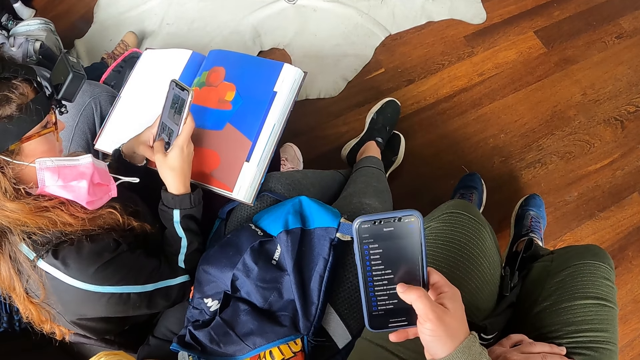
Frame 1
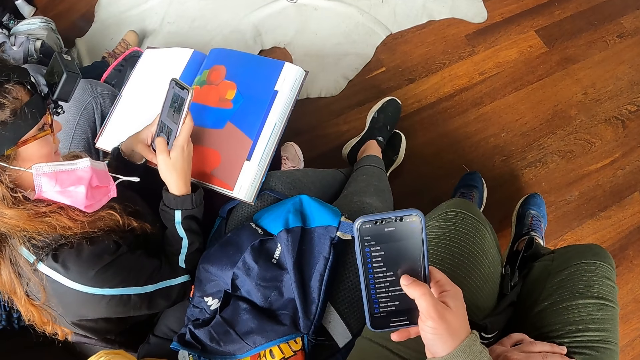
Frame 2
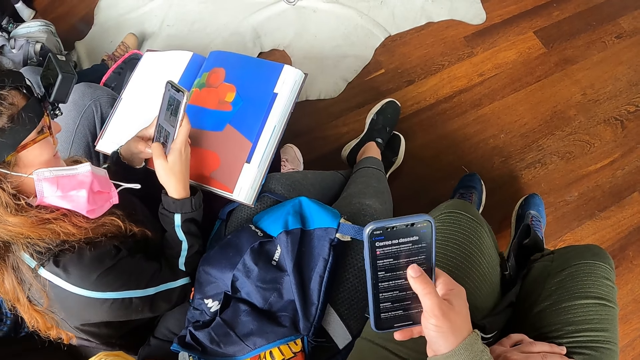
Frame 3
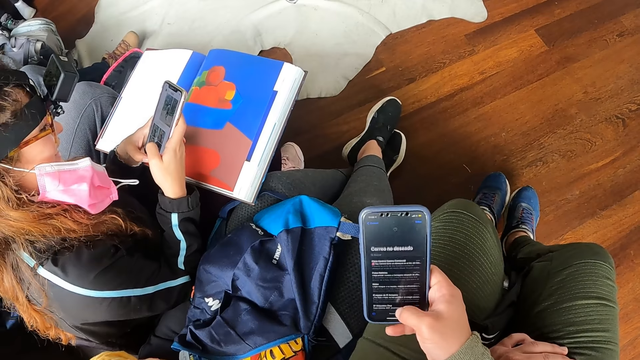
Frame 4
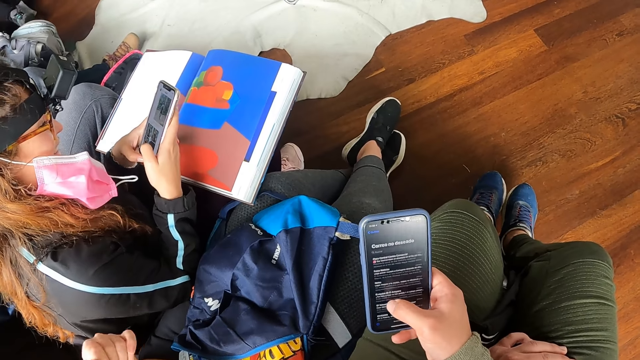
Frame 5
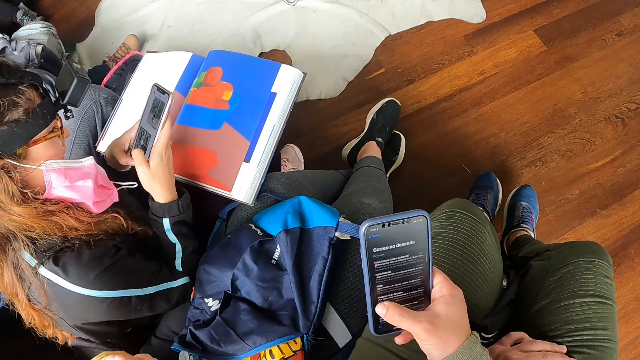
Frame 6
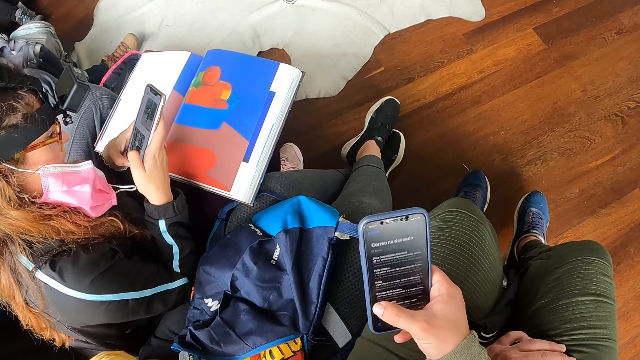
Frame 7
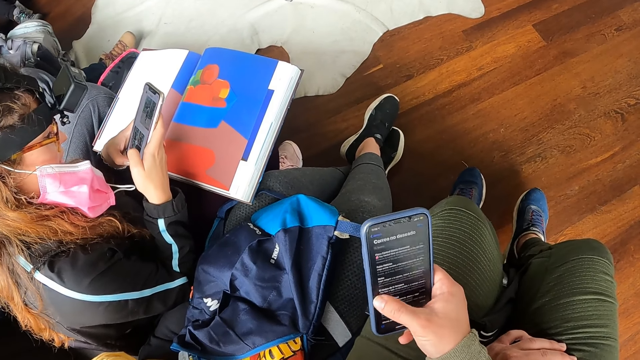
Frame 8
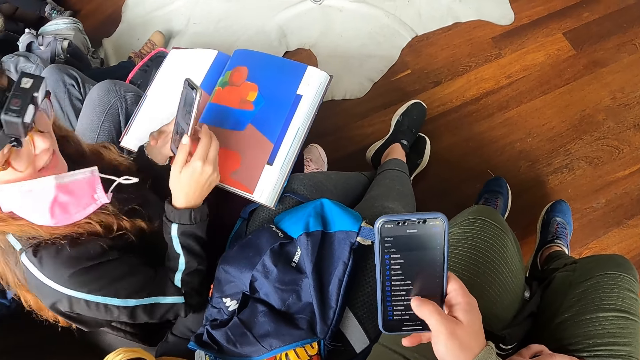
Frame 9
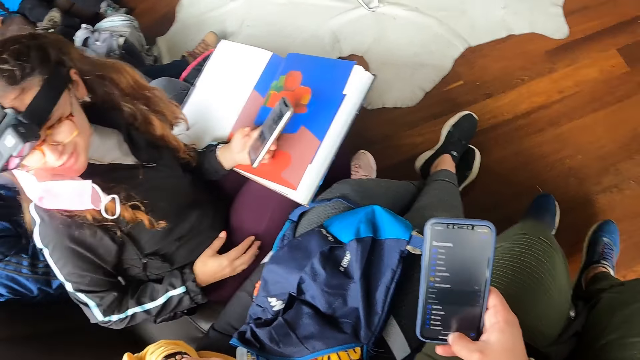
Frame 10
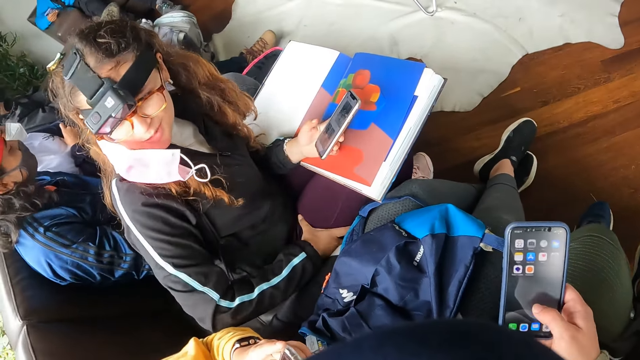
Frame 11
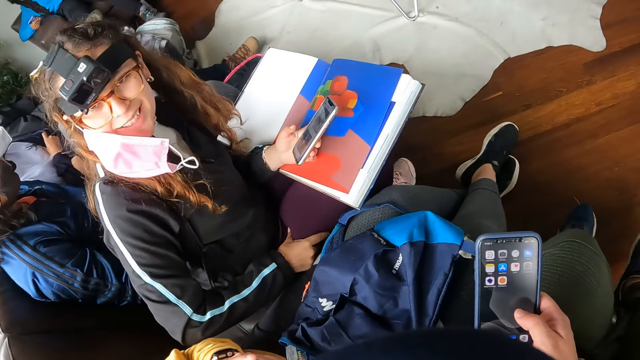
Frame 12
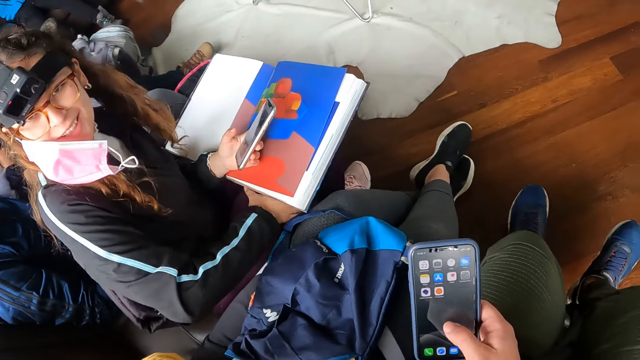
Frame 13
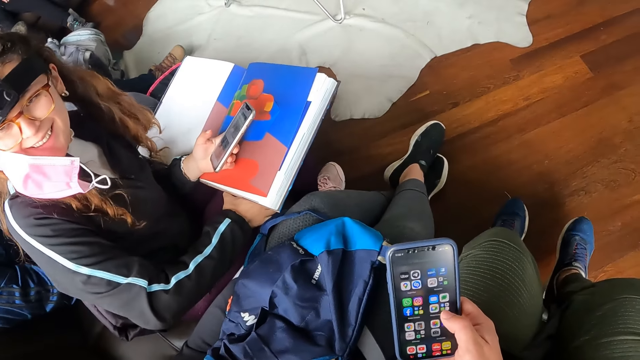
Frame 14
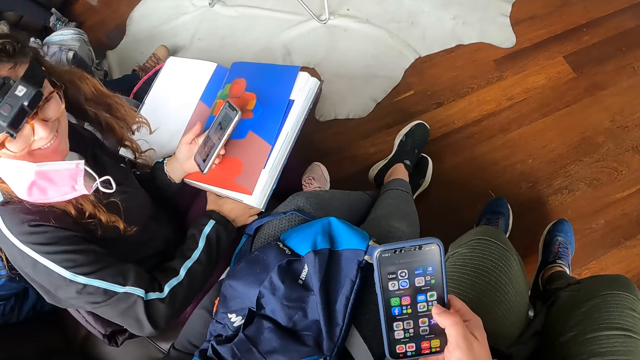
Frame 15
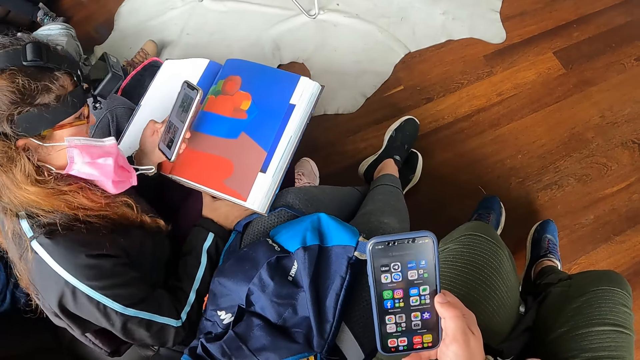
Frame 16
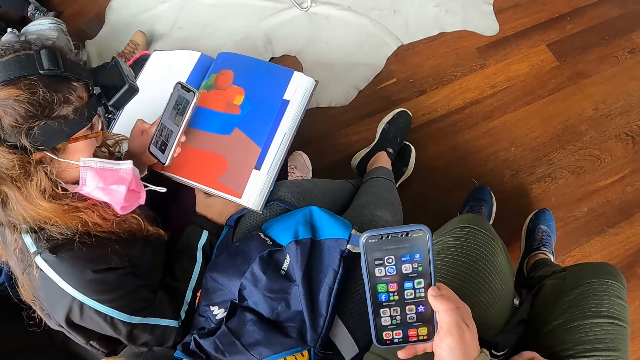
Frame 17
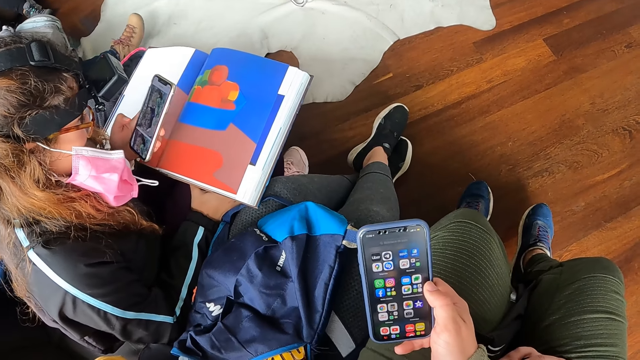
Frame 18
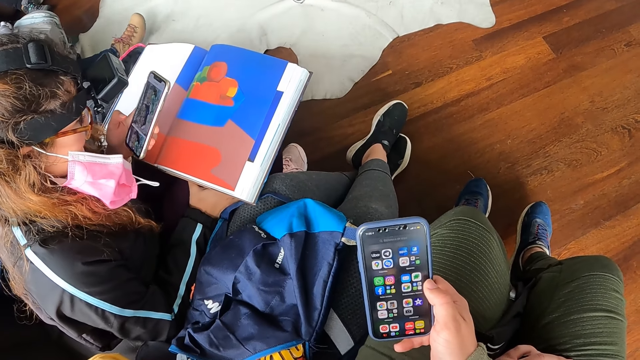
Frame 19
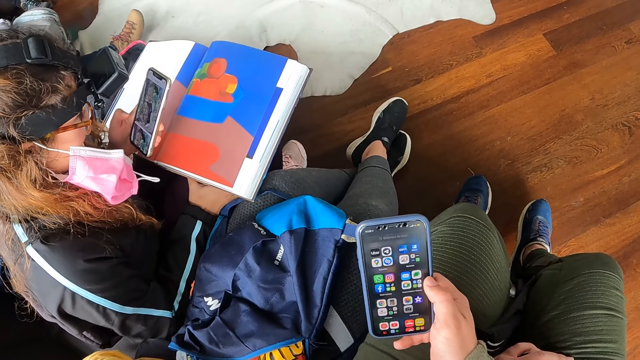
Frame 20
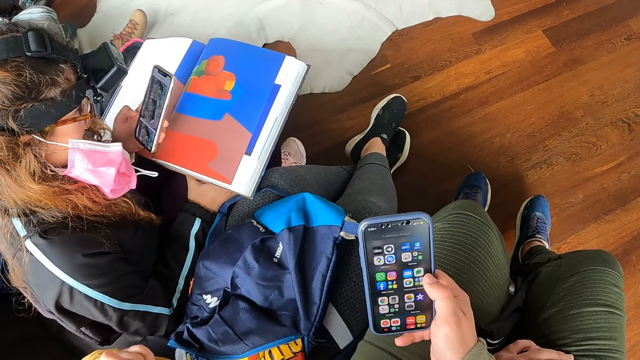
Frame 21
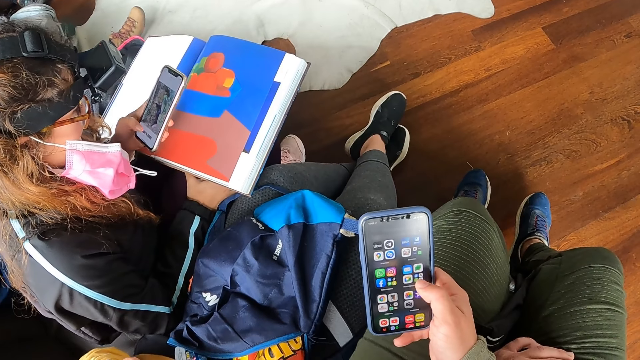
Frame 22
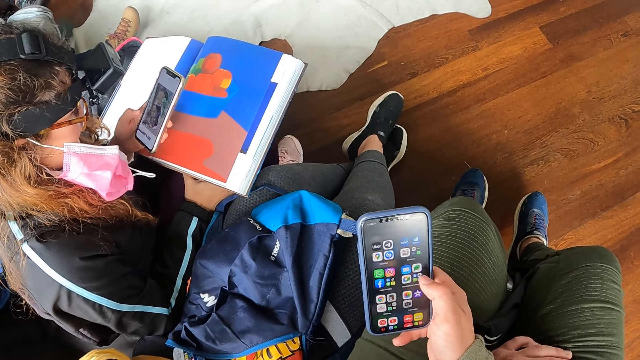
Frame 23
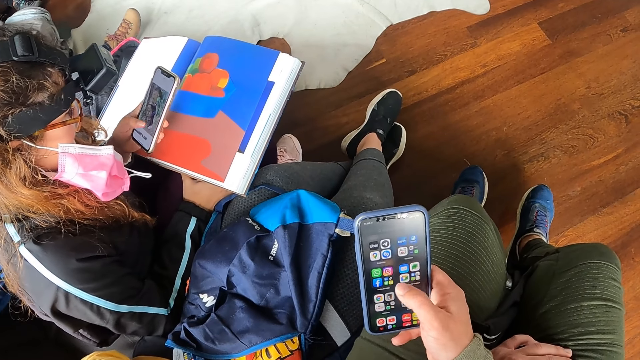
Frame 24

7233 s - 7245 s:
A woman holds the phone with her left hand. Another woman interacts with the first woman and the camera wearer. The second woman touches her right lap and operates the phone with her left hand.

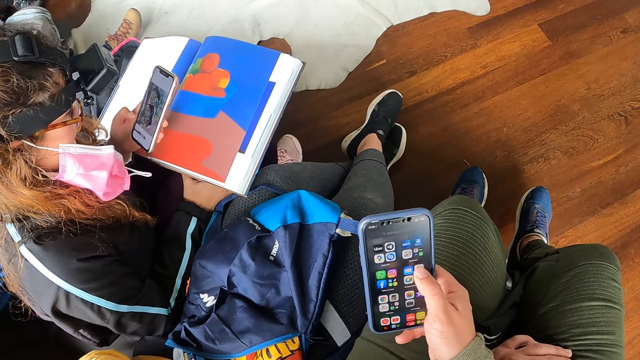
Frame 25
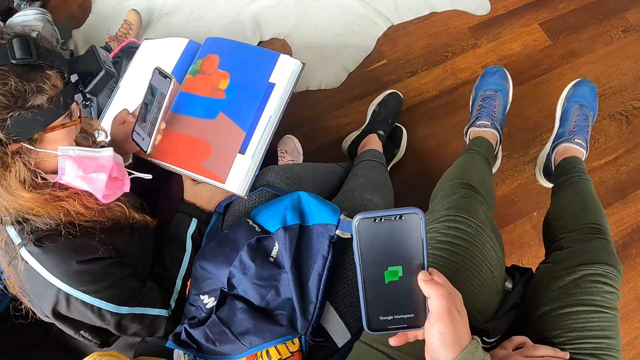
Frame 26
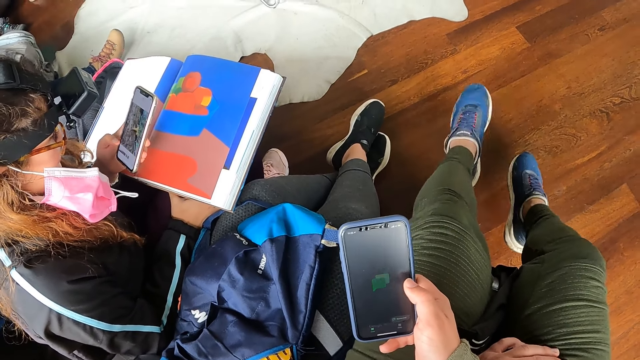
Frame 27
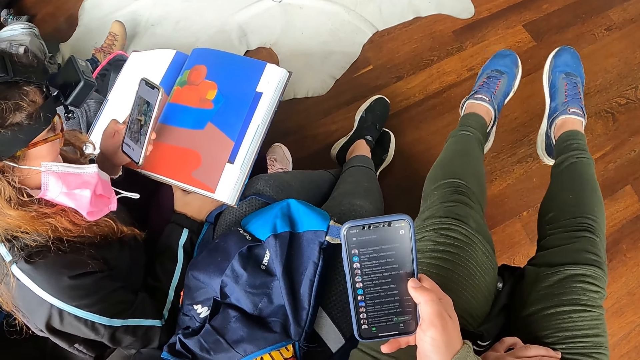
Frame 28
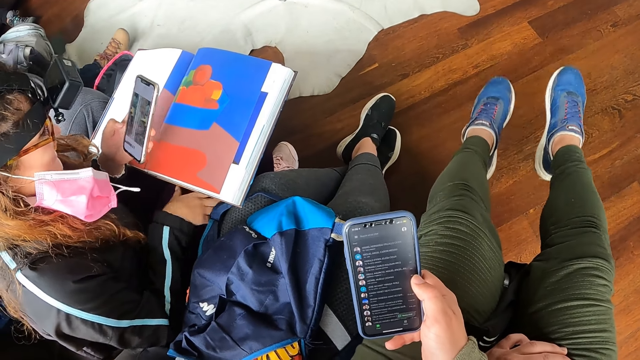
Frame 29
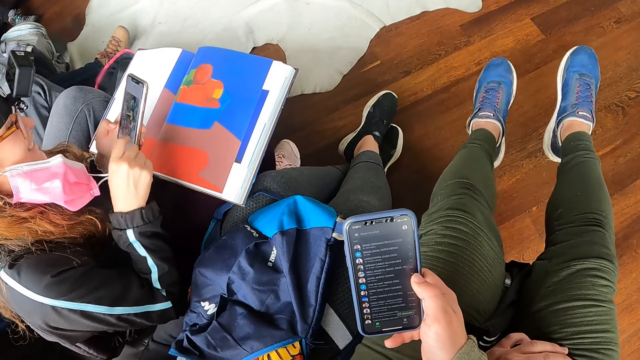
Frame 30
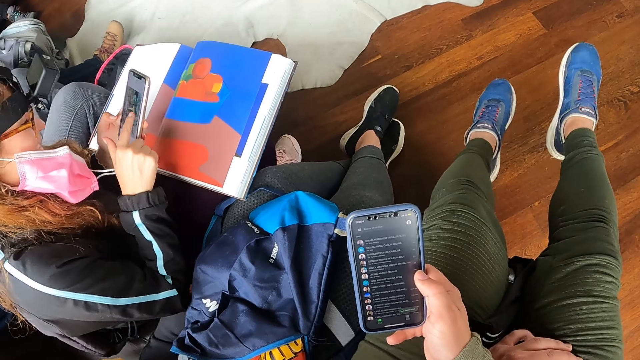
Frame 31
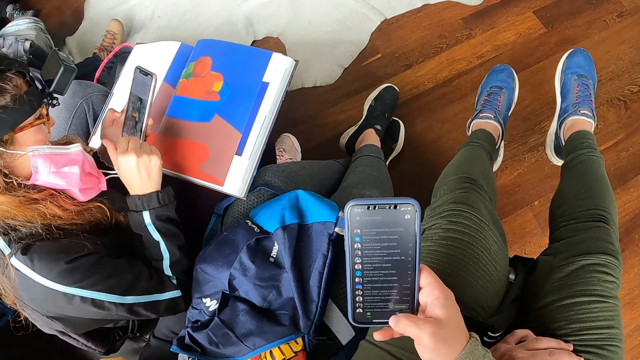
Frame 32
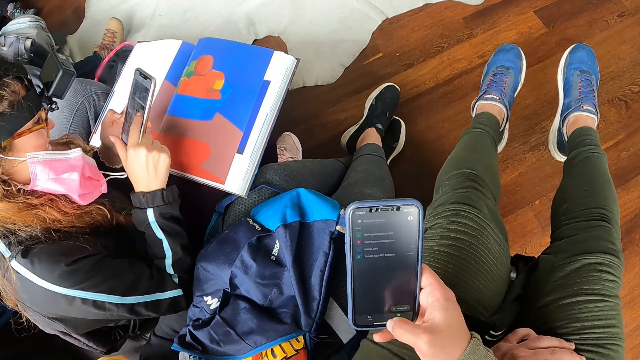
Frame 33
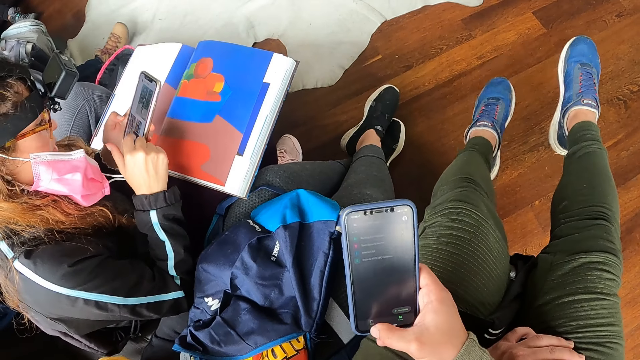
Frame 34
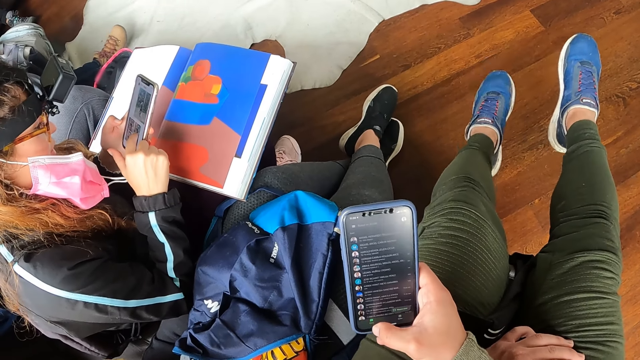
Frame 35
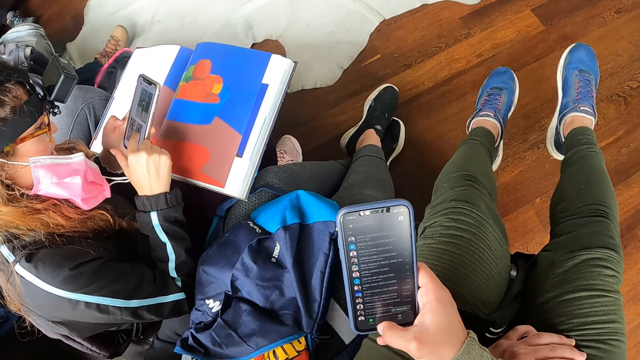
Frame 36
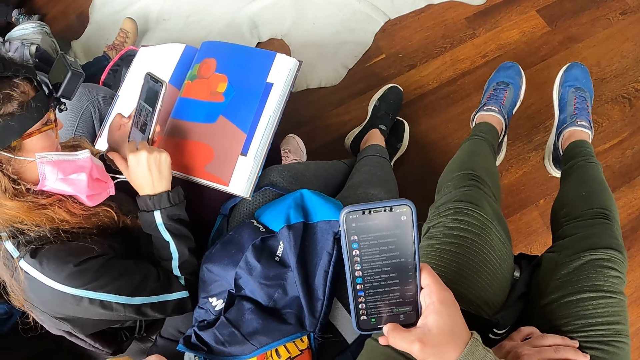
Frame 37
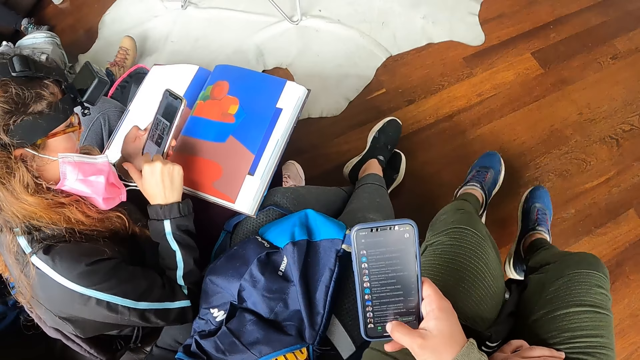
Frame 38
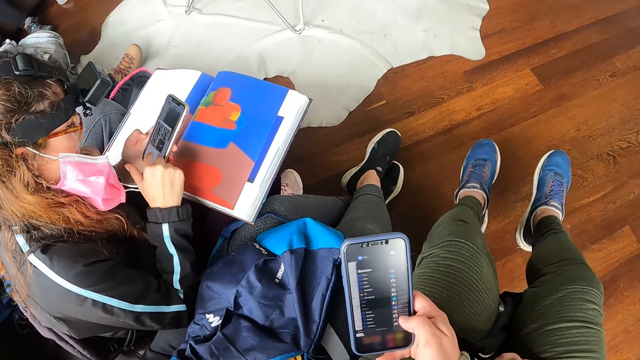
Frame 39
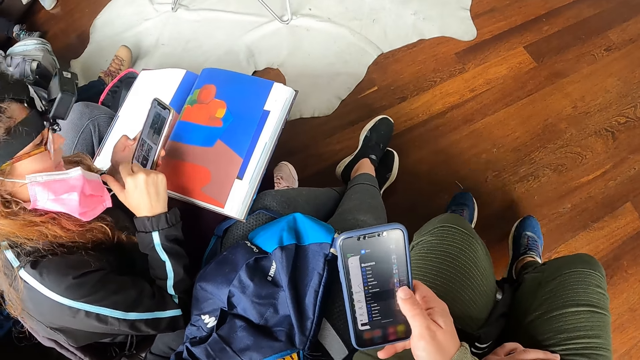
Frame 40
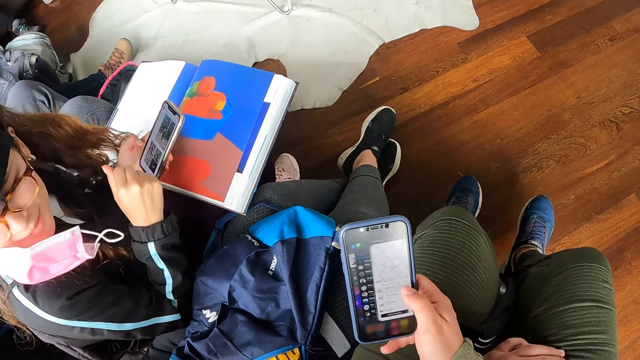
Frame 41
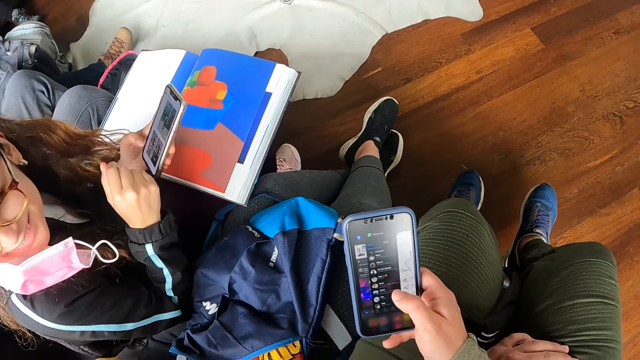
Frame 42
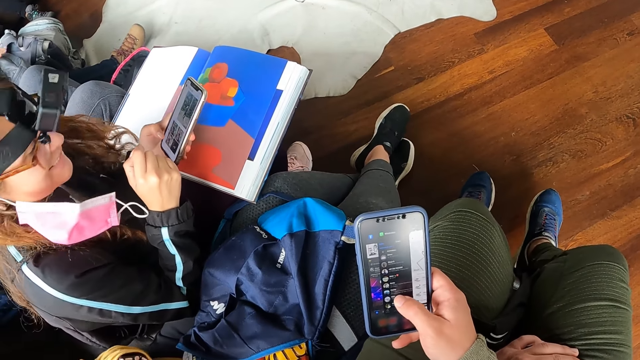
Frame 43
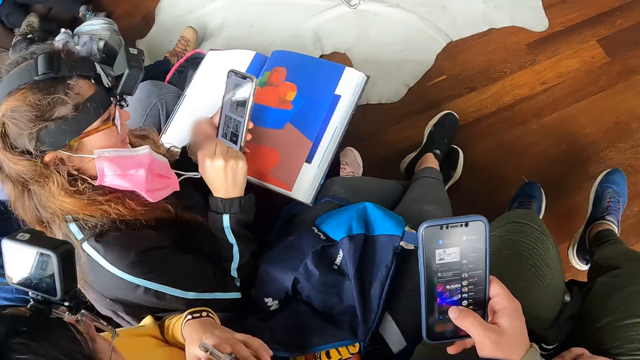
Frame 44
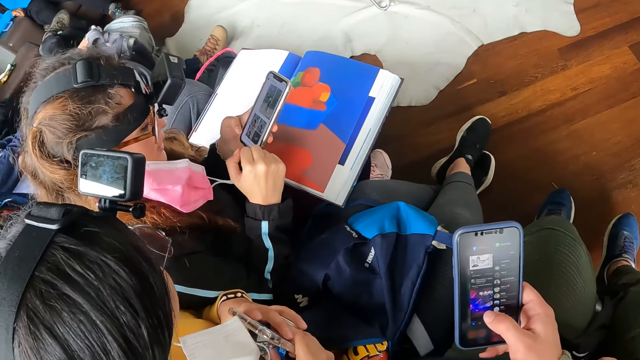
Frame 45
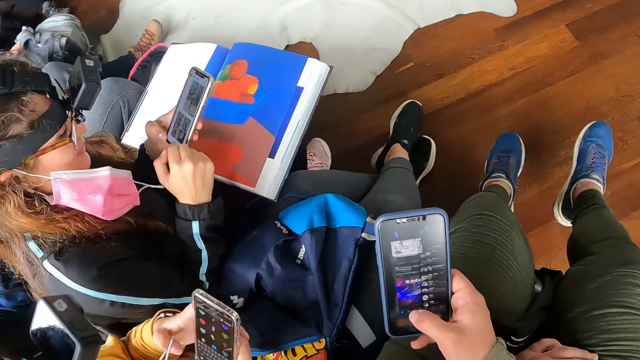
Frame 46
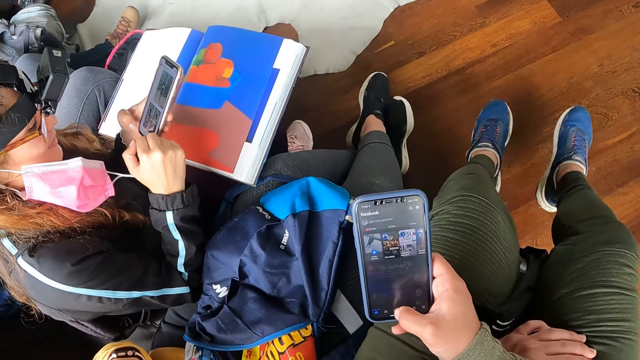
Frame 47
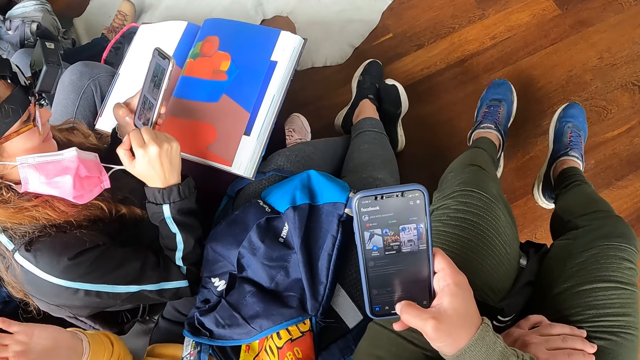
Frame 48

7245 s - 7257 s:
A woman operates the phone with her hands. Another woman looks at the screen of the phone in her hands.
